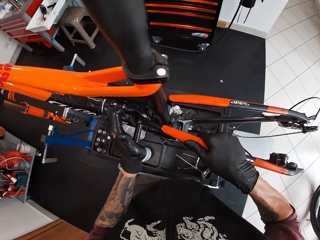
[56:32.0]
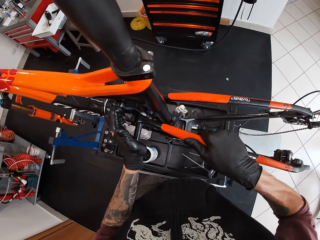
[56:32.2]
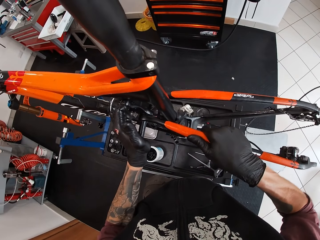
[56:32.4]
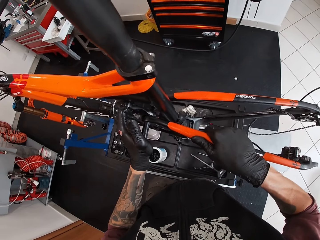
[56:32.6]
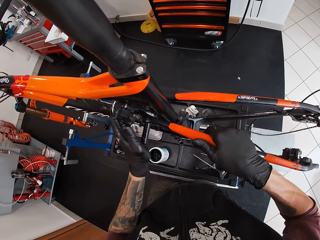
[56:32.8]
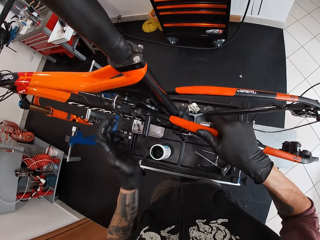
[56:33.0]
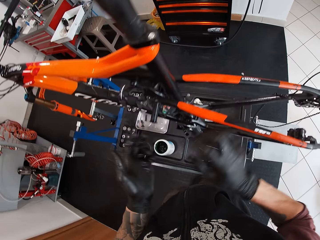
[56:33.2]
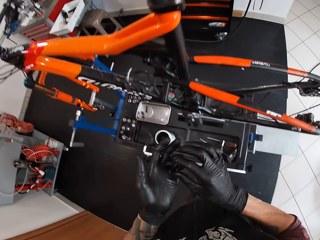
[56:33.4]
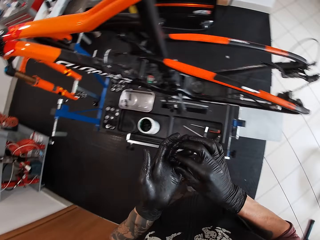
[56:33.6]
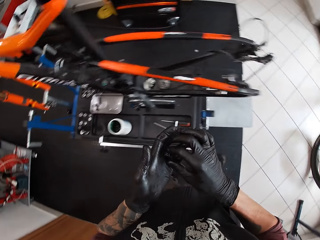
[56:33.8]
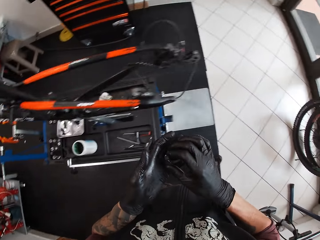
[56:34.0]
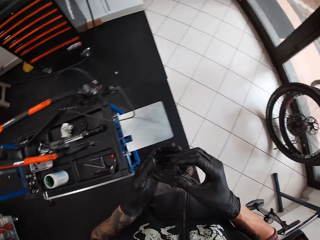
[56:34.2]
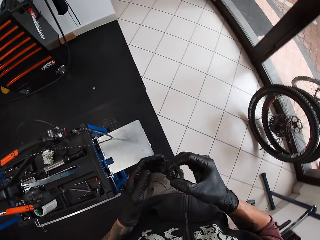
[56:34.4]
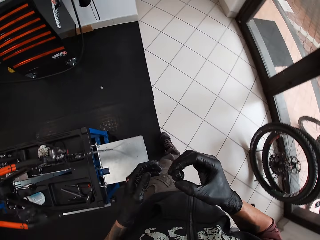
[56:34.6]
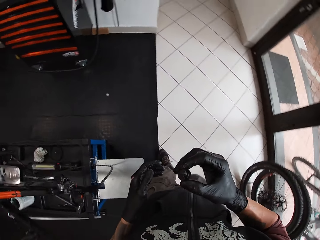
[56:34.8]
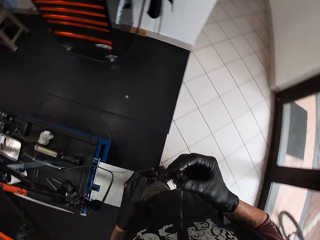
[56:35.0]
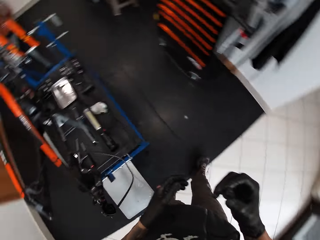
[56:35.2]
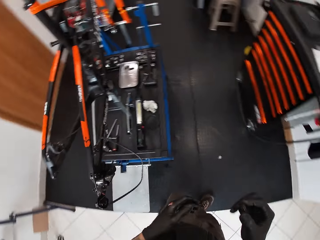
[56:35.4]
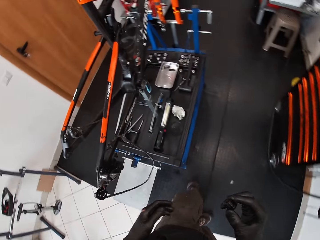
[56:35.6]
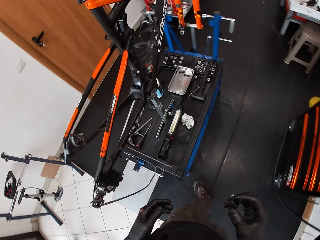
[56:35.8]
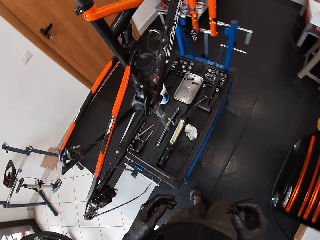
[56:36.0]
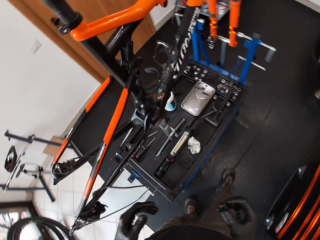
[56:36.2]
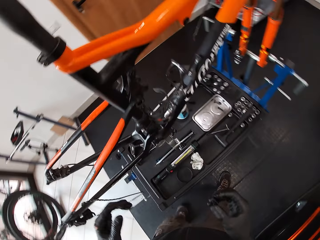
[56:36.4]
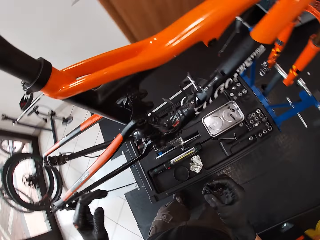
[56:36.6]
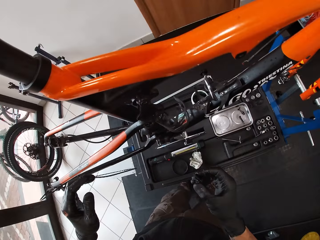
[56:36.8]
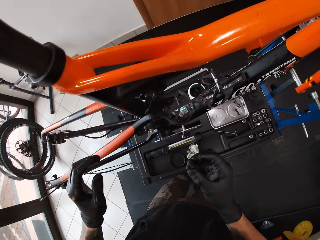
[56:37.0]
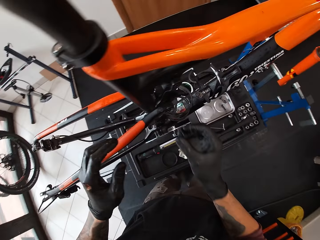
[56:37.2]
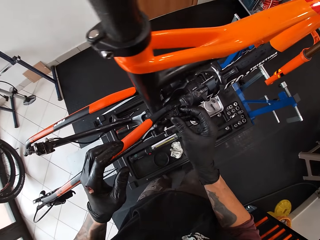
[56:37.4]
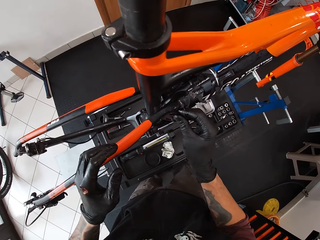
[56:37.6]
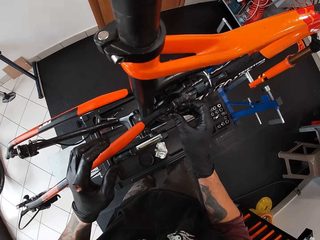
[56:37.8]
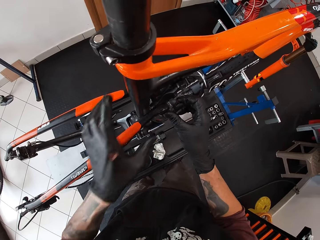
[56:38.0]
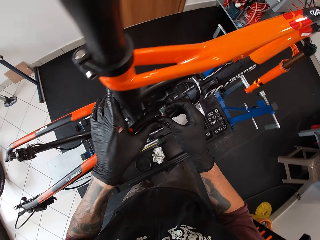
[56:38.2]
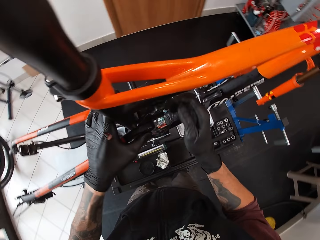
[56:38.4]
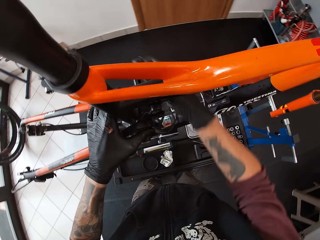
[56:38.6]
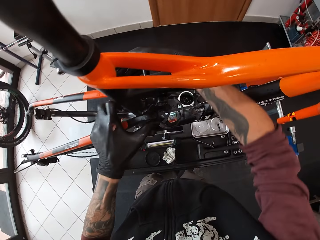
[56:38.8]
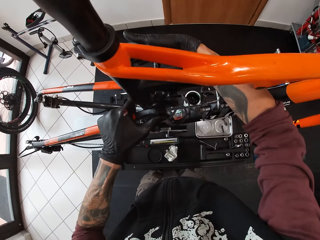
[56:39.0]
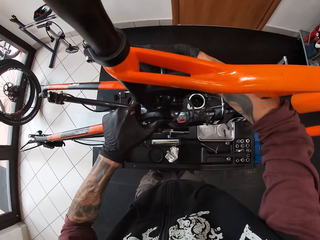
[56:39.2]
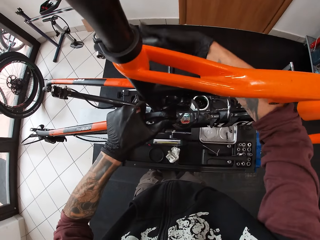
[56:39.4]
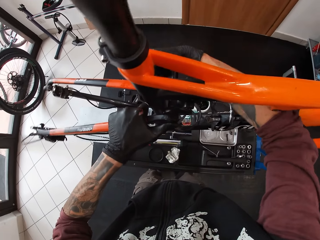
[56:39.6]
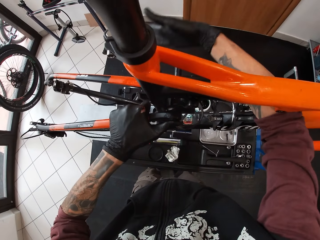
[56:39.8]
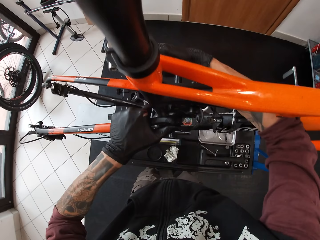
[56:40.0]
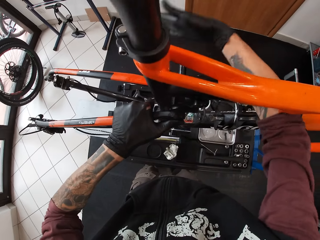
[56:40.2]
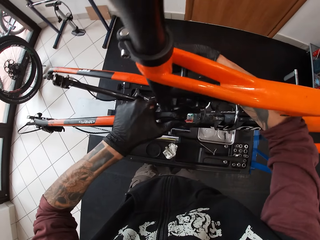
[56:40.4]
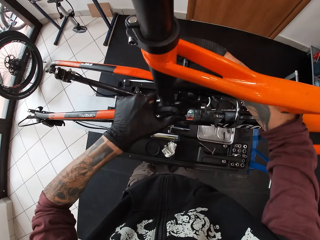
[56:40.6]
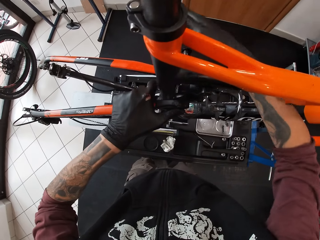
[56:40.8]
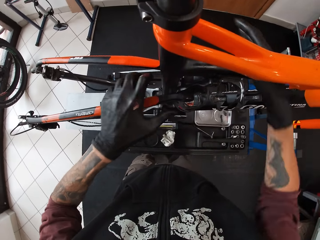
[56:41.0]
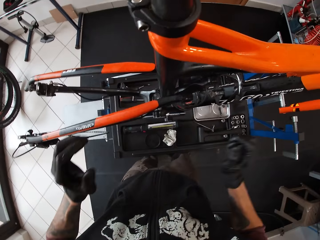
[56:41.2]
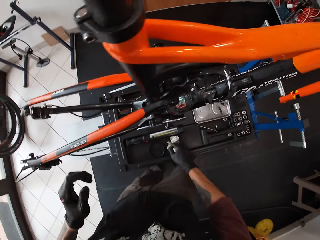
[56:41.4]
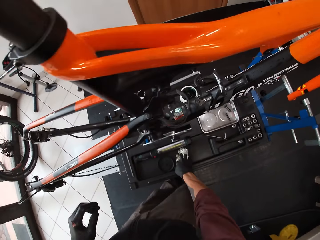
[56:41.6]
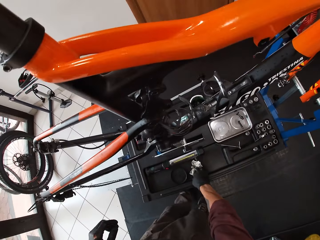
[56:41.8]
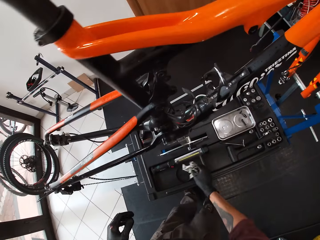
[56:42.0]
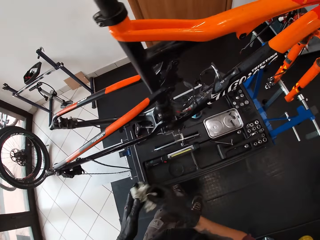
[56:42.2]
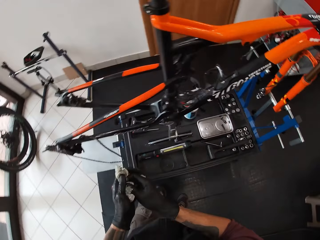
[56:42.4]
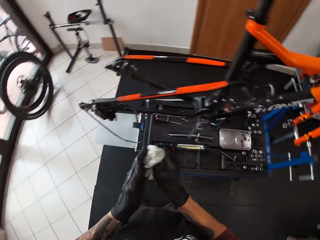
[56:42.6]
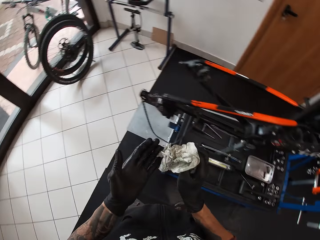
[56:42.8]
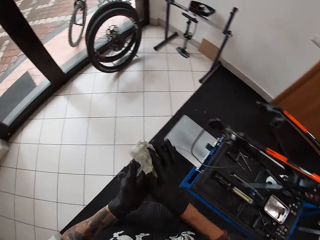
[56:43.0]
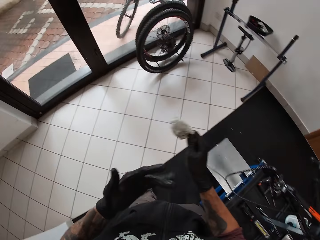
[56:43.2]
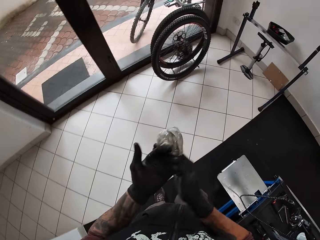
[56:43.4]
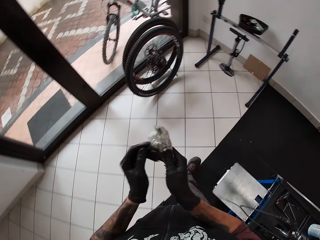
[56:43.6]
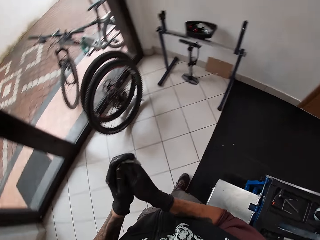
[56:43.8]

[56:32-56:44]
The camera wearer inserts the spindle kit. He takes a chainring bolt on his left hand with his right hand. He moves around the bike. He inserts the chainring bolt in the chainring of the bicycle with his right hand. He attaches a spare part. He bangs the chainring area with his right hand. He picks up the tissue paper on the bicycle stand with his right hand. He cleans his left hand with the paper in his right hand.

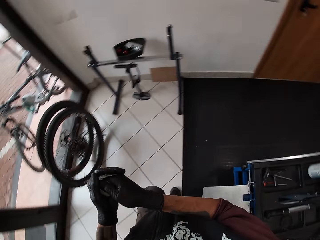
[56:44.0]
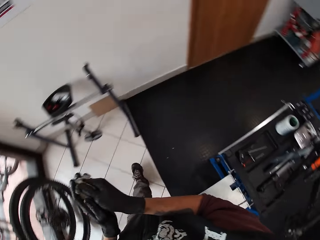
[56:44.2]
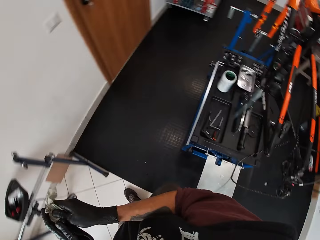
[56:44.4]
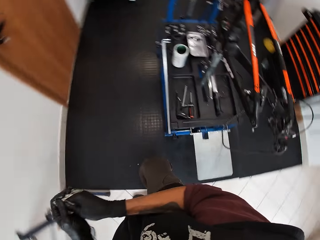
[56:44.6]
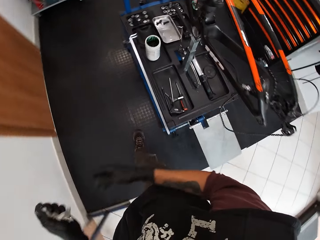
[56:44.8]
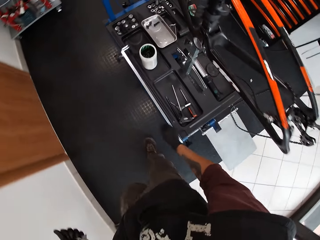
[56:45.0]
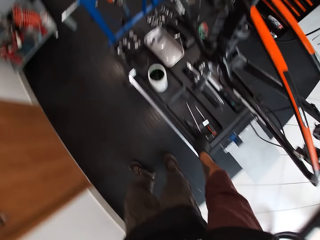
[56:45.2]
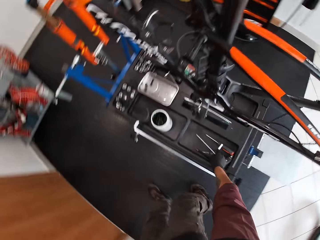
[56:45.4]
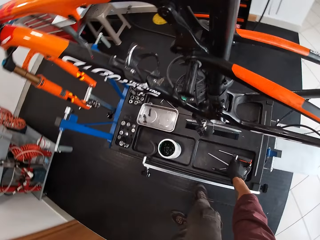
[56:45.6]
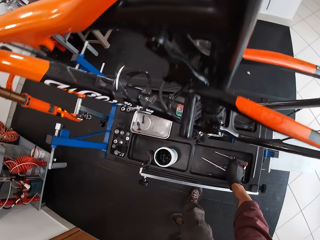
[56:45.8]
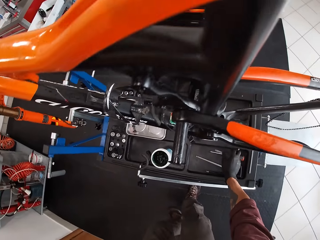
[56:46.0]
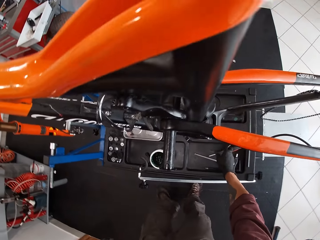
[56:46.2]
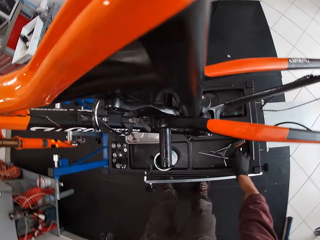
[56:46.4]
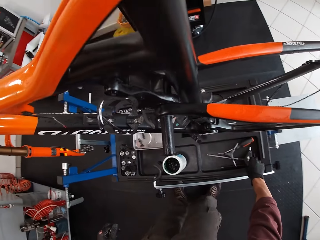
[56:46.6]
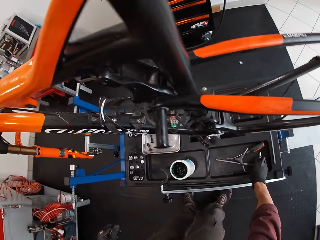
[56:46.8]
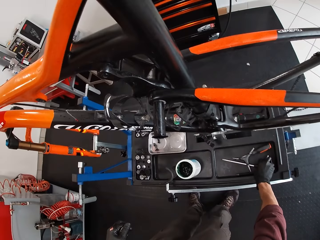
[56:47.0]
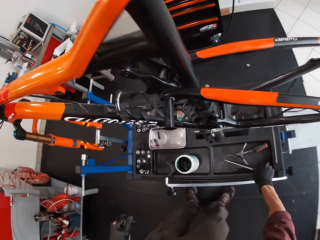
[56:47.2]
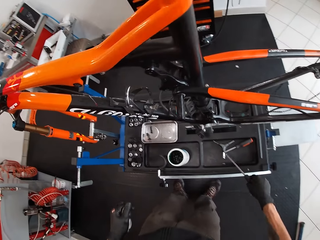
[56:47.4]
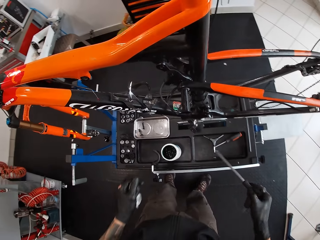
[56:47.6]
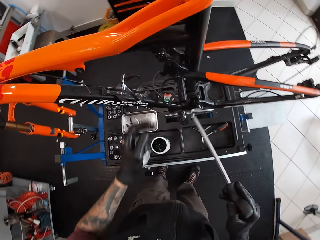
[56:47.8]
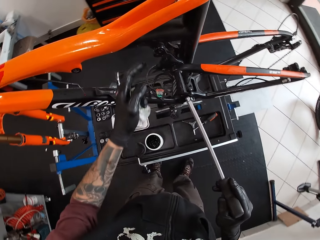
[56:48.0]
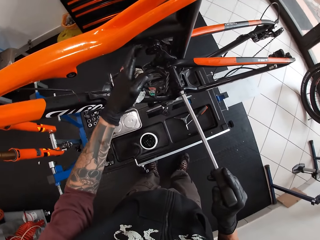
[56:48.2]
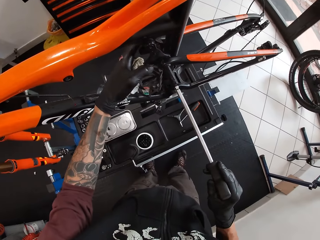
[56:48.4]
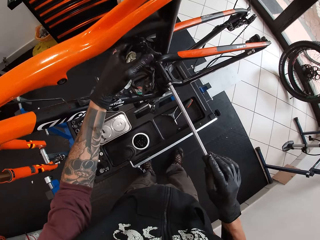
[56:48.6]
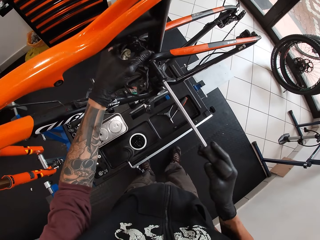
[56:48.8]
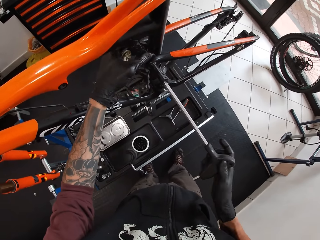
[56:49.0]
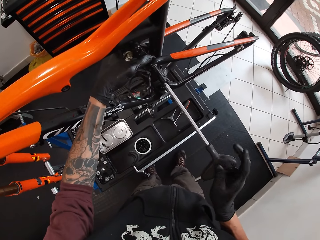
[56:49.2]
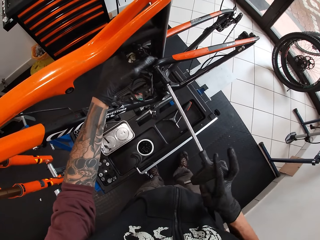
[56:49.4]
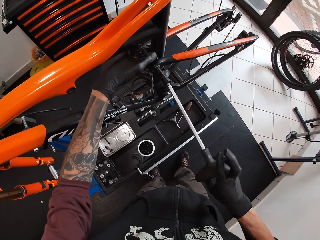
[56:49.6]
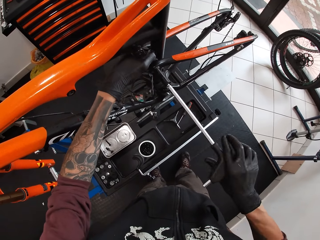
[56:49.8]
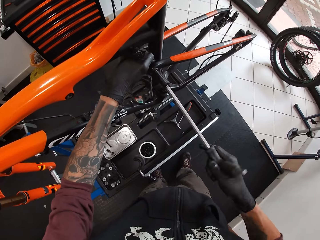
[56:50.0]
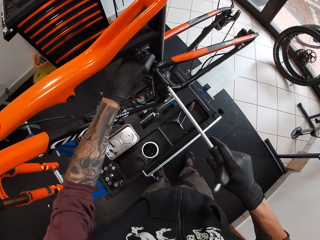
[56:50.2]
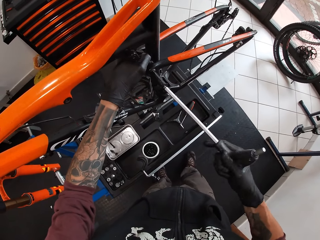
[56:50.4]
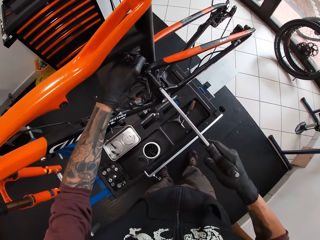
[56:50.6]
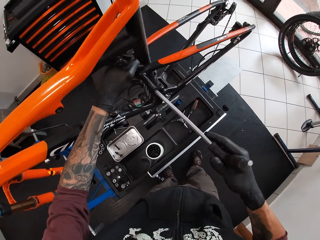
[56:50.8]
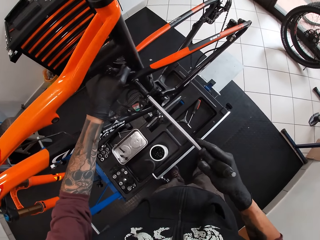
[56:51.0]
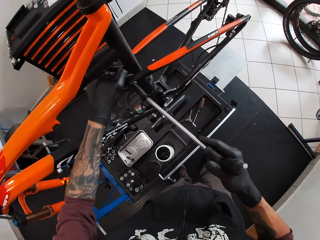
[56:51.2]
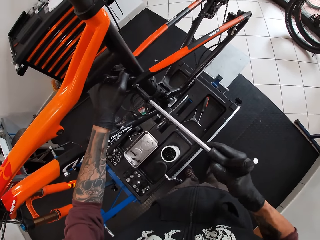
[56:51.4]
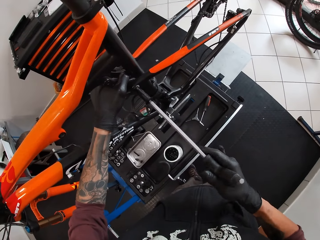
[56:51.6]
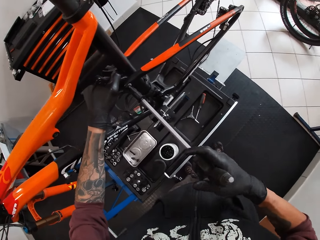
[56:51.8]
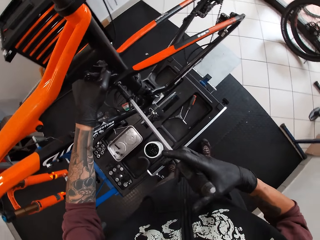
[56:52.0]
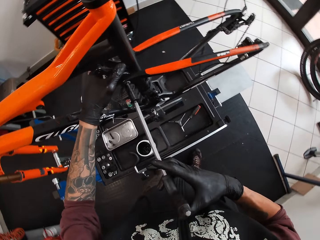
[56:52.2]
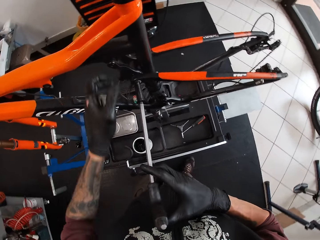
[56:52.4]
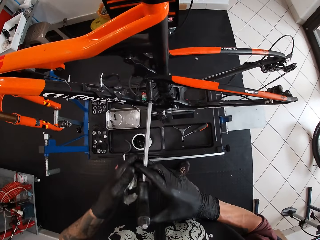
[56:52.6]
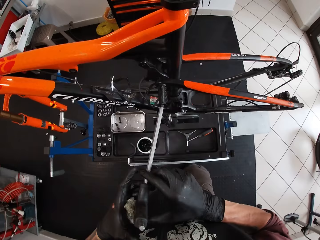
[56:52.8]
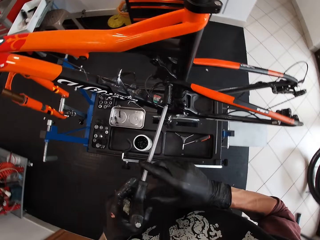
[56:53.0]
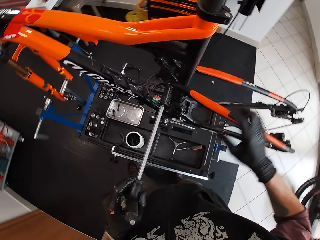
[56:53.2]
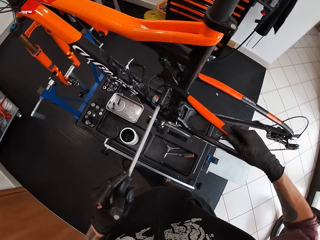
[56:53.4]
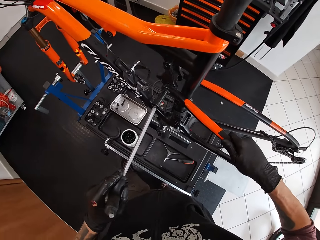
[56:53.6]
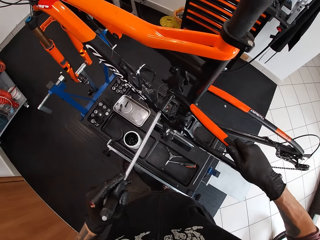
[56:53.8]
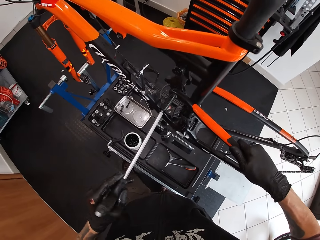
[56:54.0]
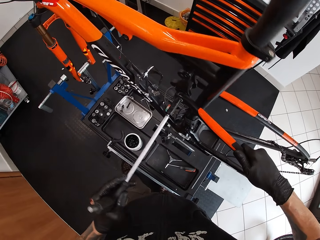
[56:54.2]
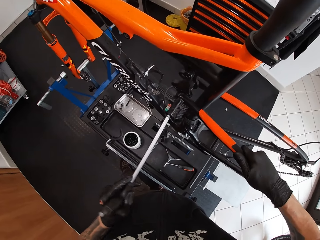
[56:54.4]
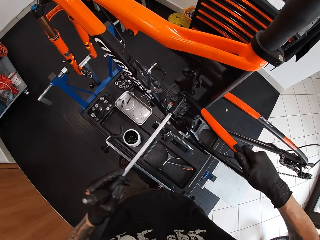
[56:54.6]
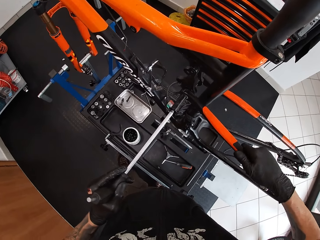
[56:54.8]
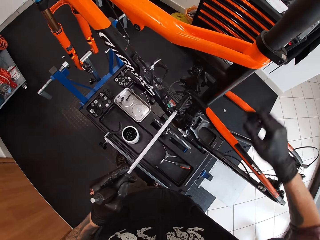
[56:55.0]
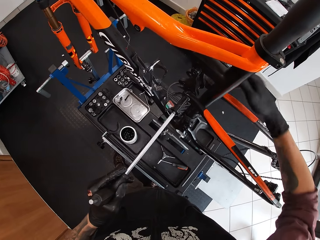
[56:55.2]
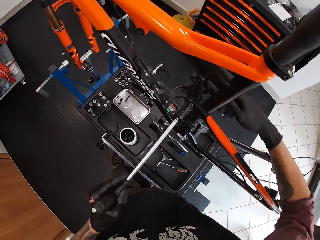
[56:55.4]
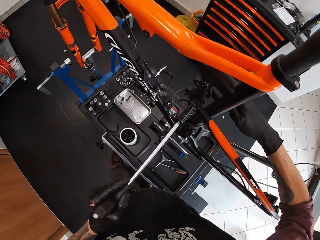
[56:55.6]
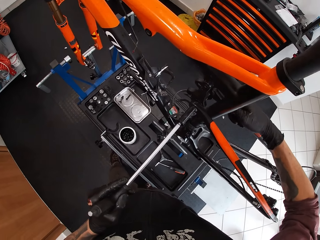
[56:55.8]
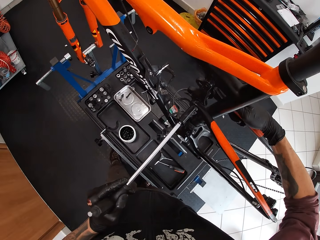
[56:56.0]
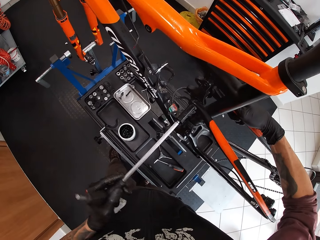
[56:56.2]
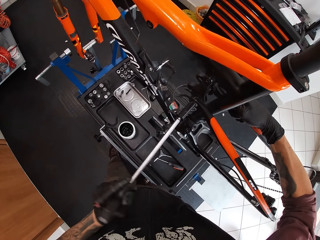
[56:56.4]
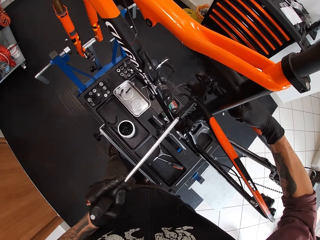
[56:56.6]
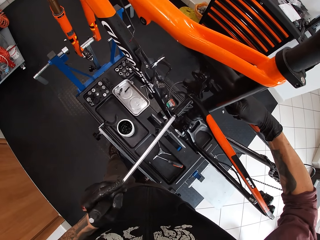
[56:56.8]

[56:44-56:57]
The camera wearer passes the paper in his right hand to his left hand. He wipes his hands on the tissue paper and walks around the bike. He searches in the tools. He picks up a hex wrench on the bicycle repair stand with his right hand. He tightens a bicycle part. He passes the hex wrench in his right hand to his left hand. He places his right hand on the bicycle, on the seat stay.
